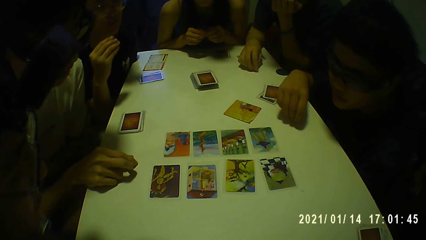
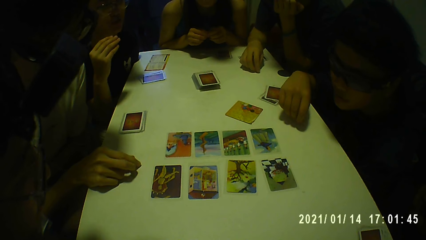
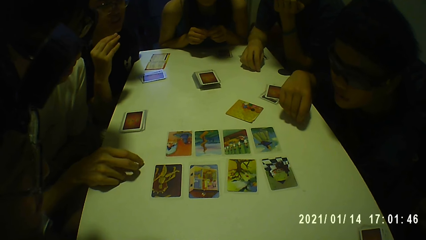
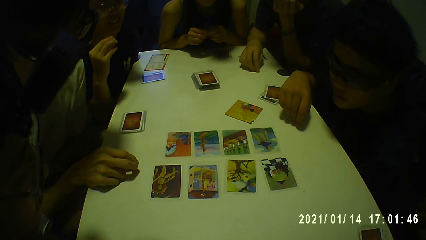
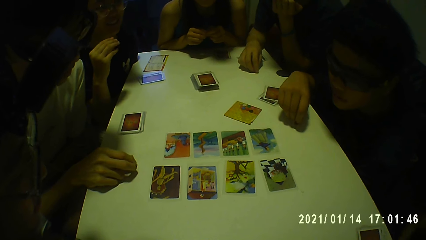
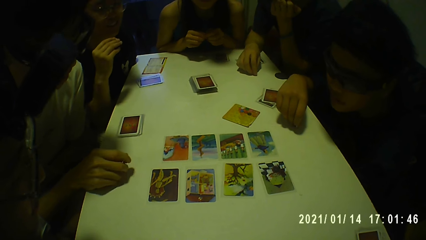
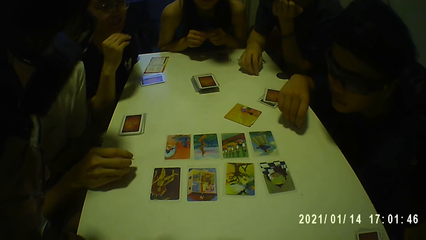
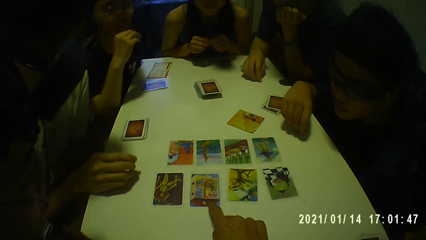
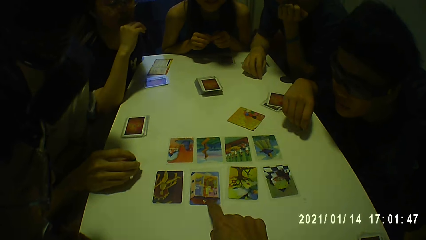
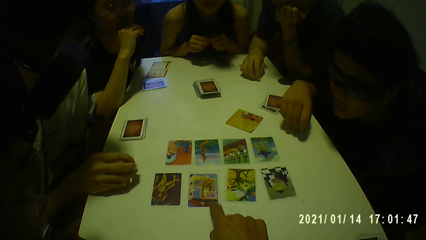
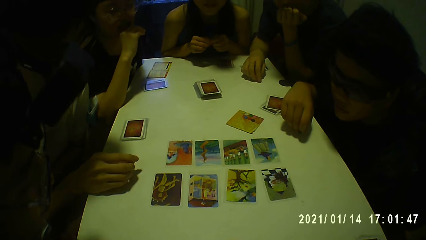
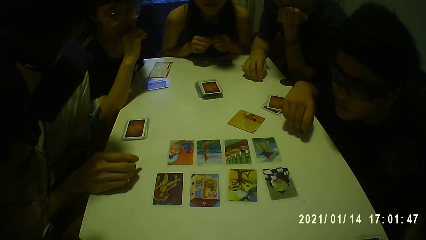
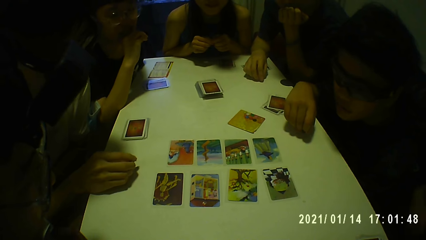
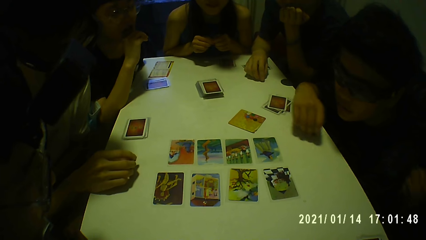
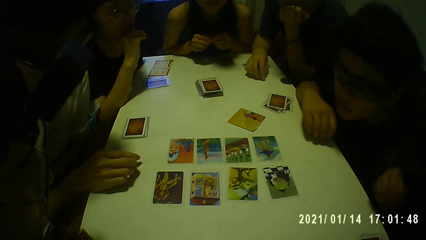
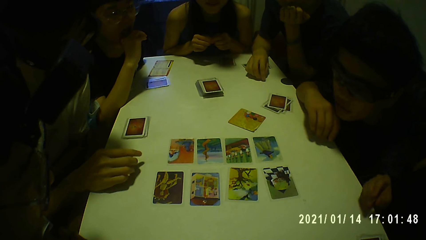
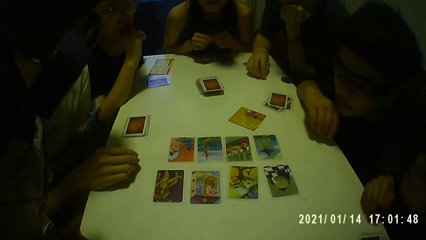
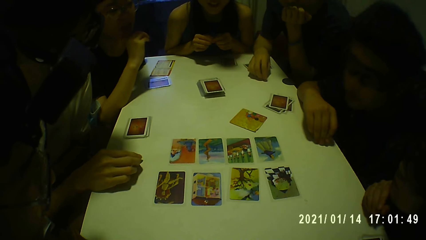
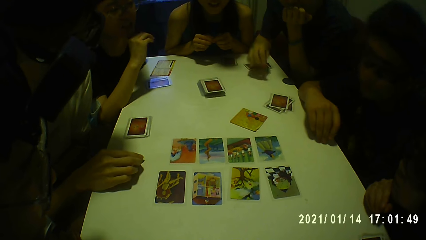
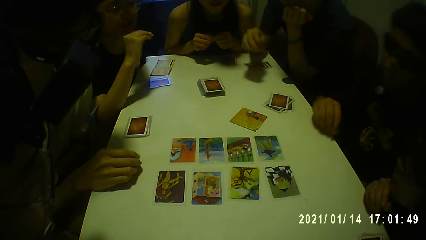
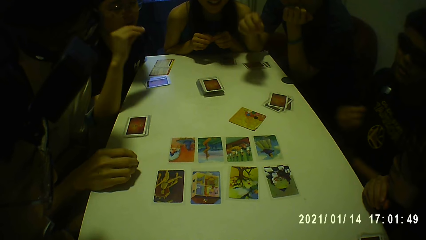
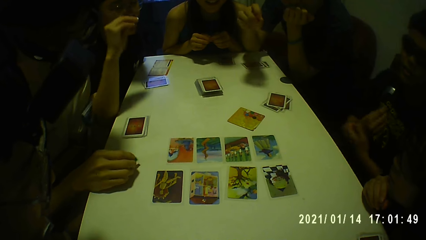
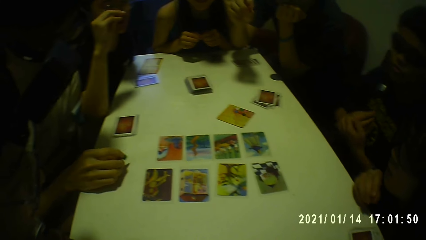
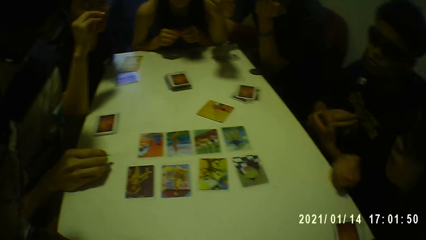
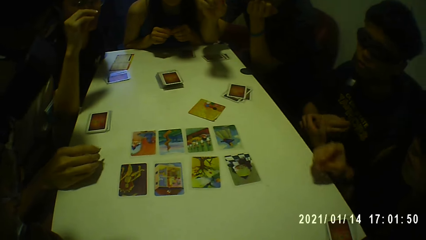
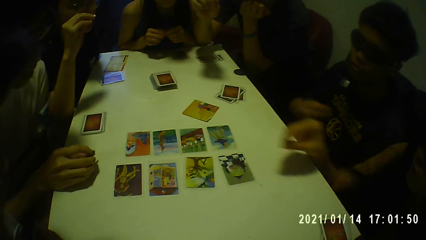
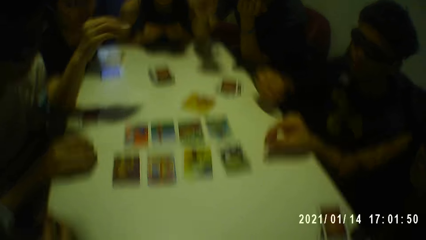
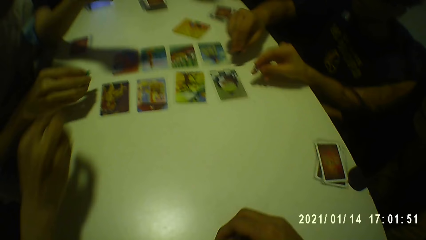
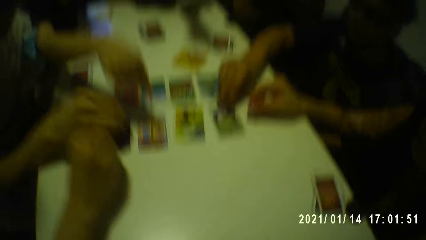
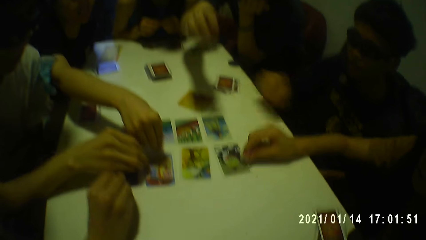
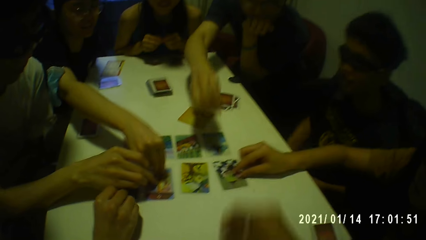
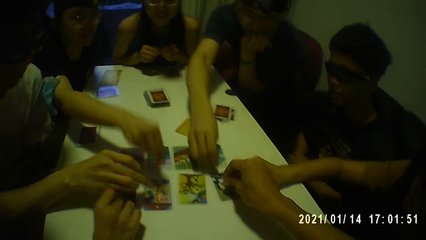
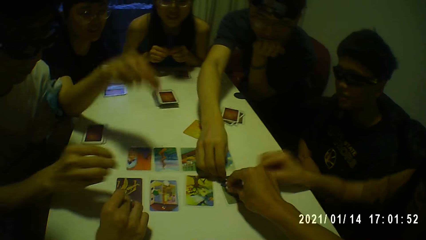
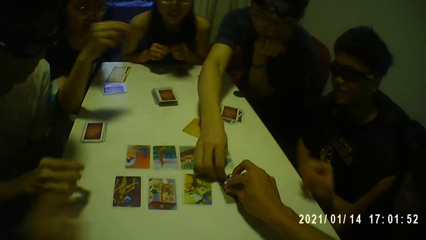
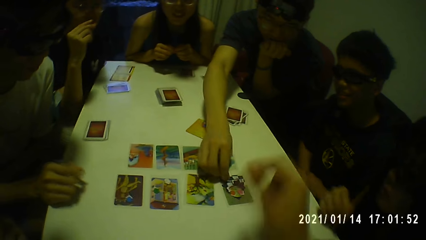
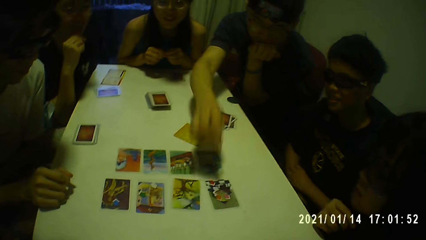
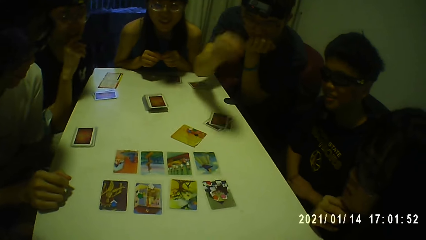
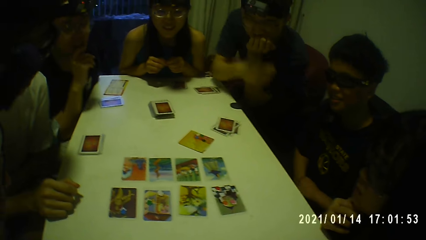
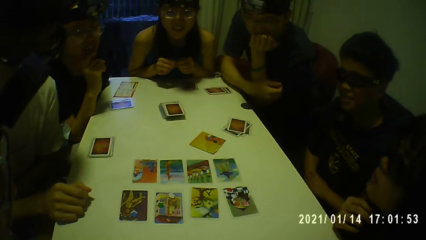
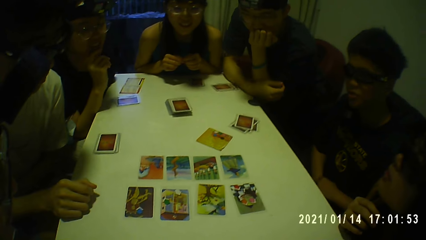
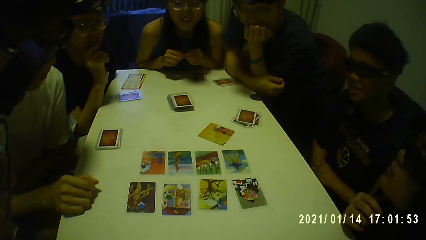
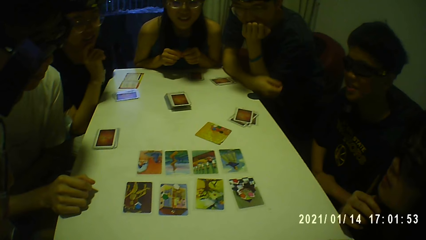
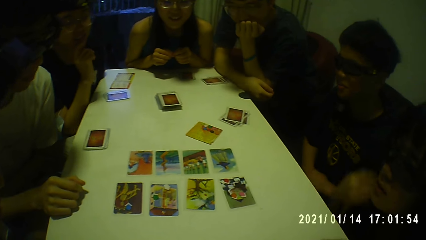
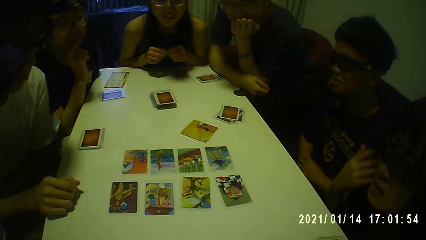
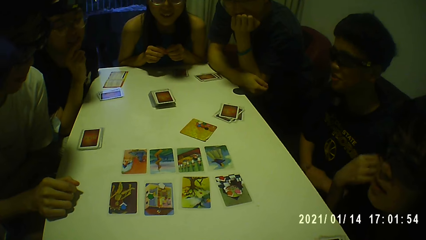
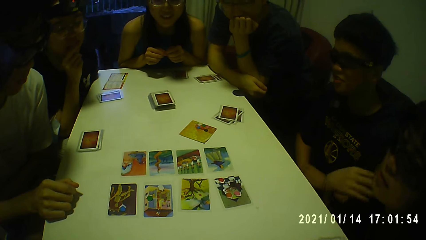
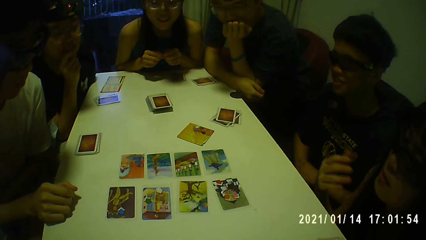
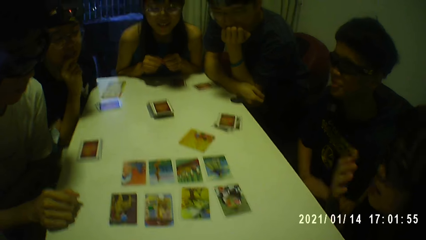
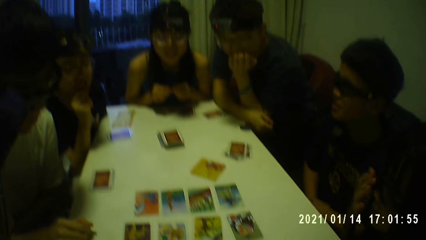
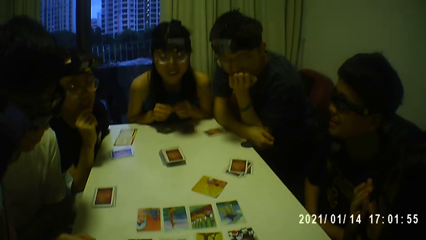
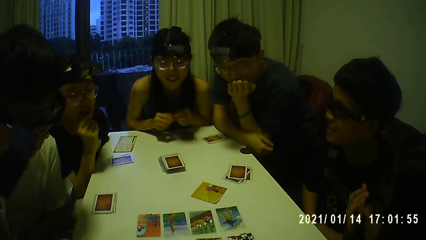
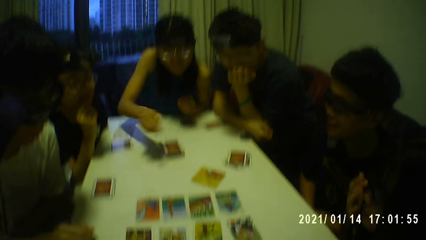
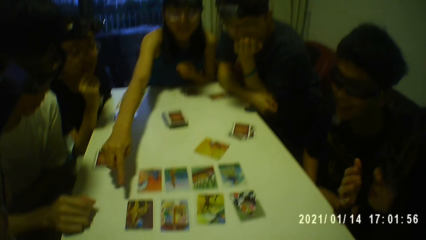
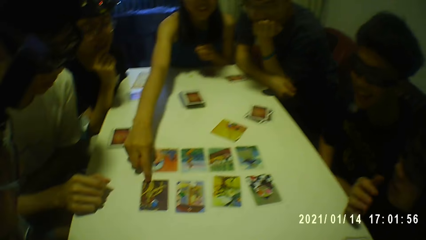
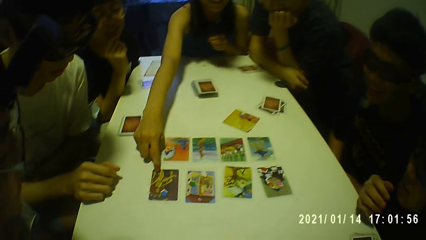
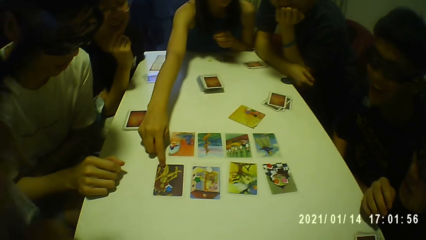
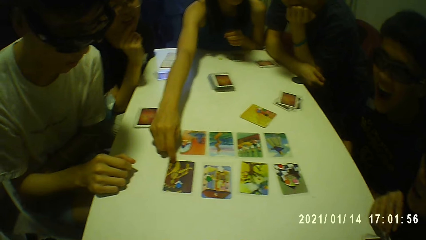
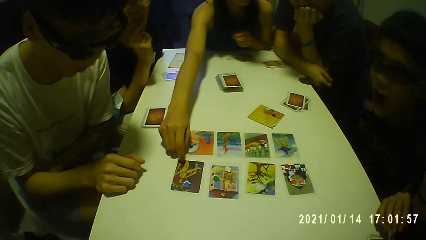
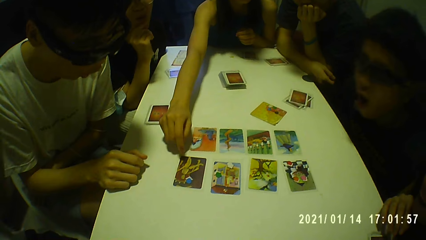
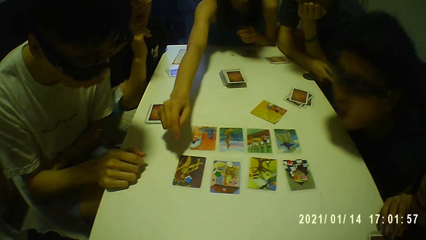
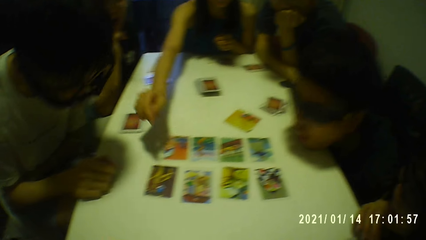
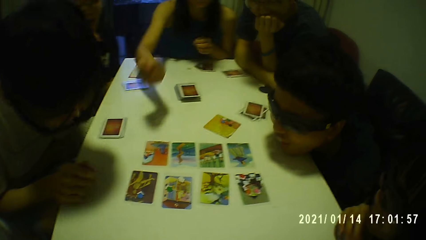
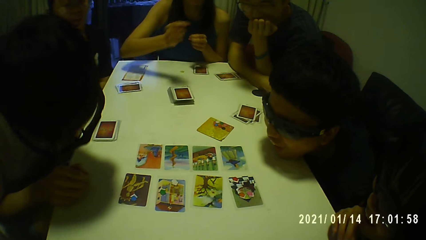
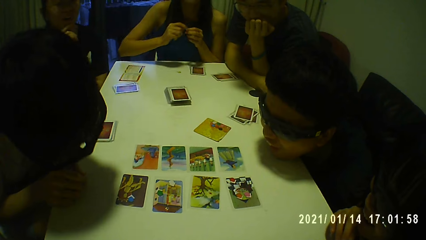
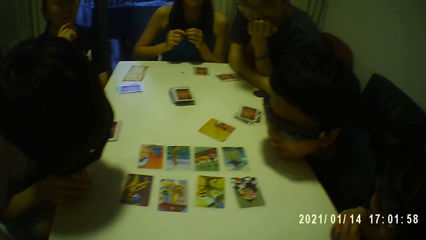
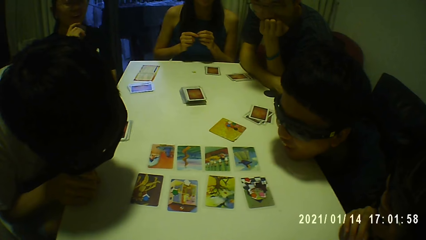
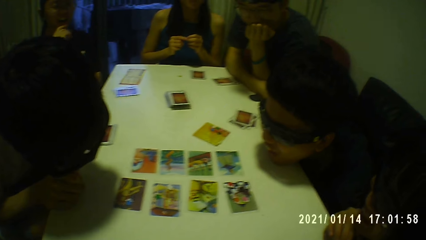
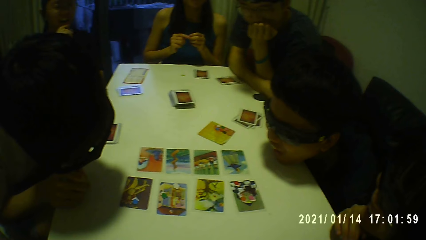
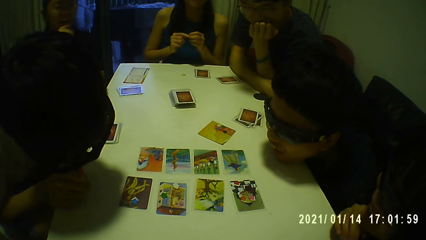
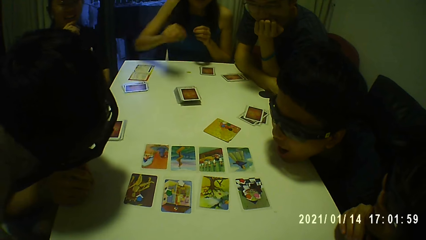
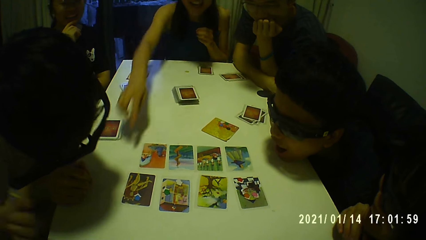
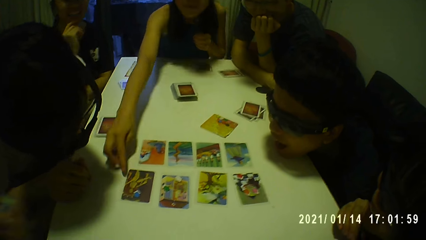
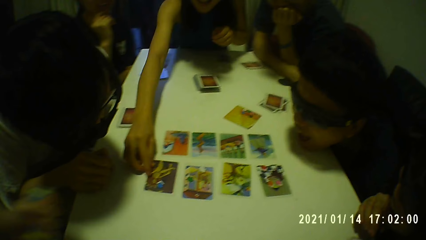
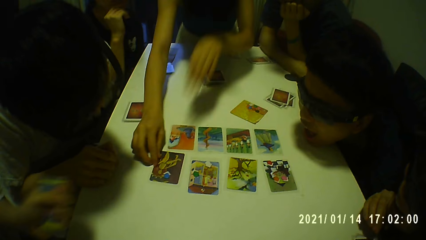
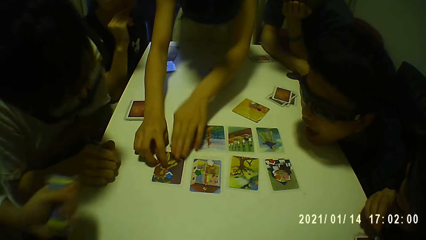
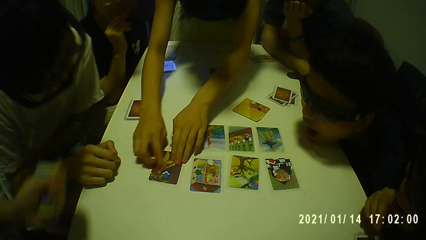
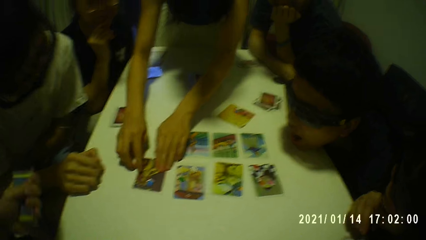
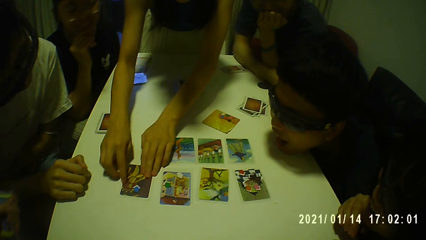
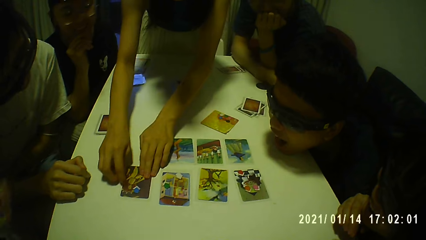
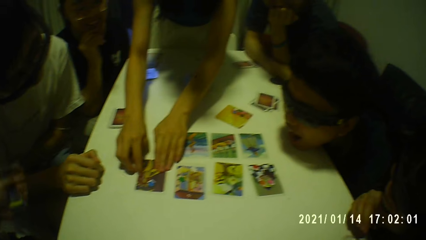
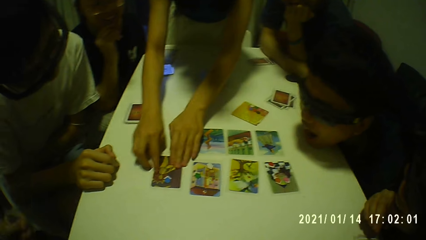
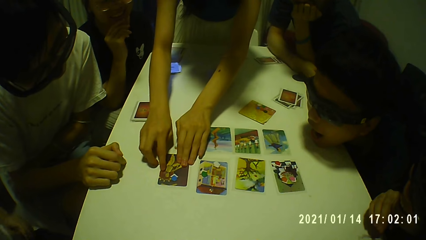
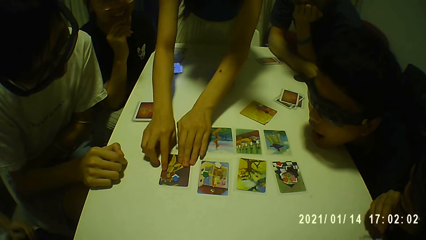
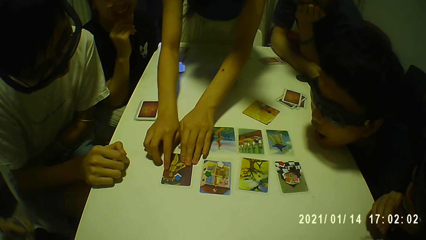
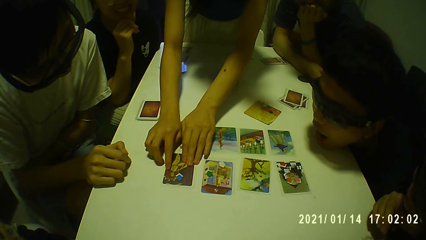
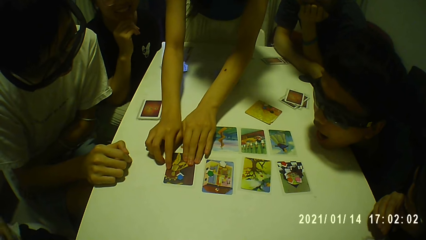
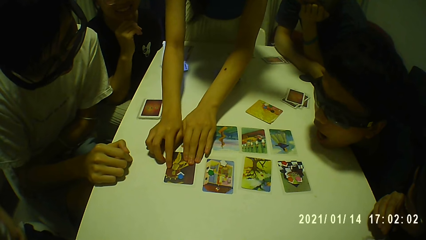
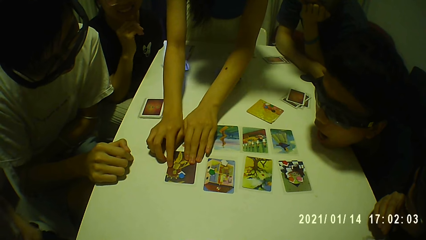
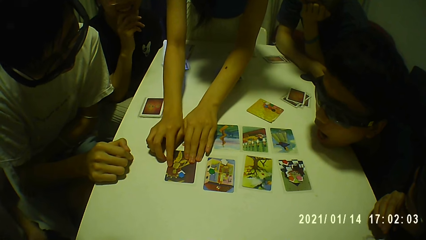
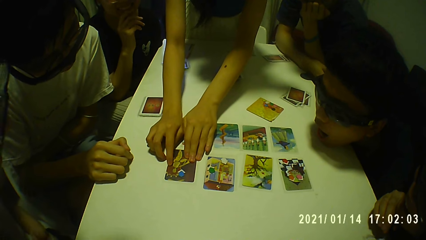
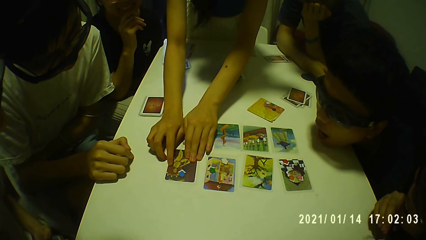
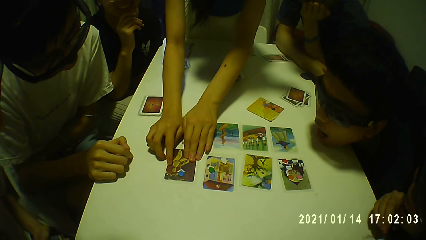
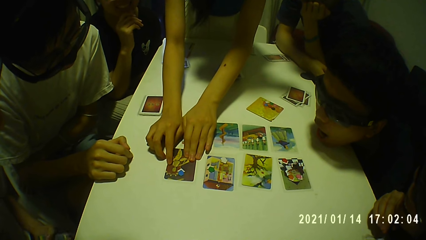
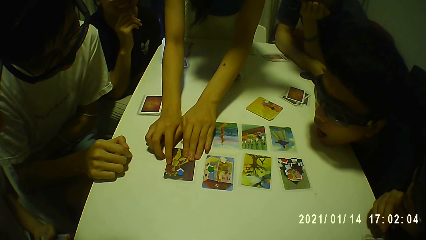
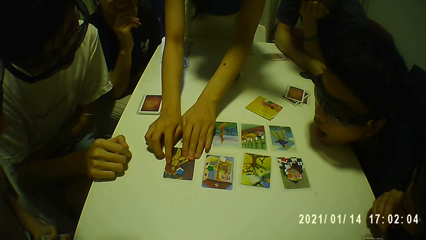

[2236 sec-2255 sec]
A man picks the token from the table with his right hand. Another man scratches his right hand with his left hand. A woman drops the token on a card on the table with her right hand. A third man drops the token on the card on the table with his right hand. The second man drops the token on the card on the table with his right hand. A fourth man drops the token on the card on the table with his right hand. Another woman drops the token on the card on the table with her right hand. The camera wearer drops a token on the card on the table with his right hand. The first man drops the token on the card on the table with his right hand. The second man scratches his right arm with his left hand. The camera wearer picks playing cards. The first woman touches her face with her right hand. The second woman touches her face with her right hand. The second man converses with the group of people and the camera wearer. The second woman touches her hair with her right hand and touches her face with her right hand. A third woman touches the card on the table with her right hand. A person points at the playing cards. The third woman stands up and touches the card on the table with both hands.
